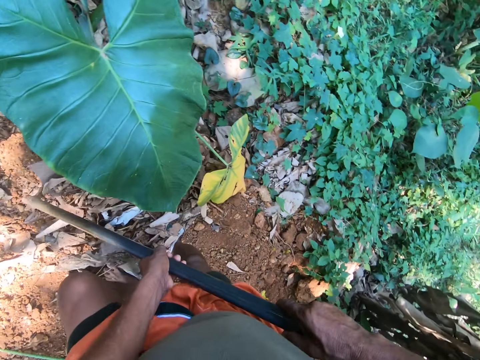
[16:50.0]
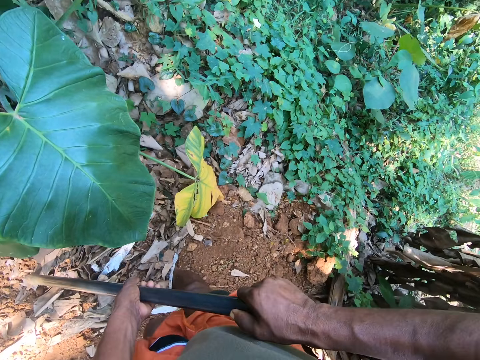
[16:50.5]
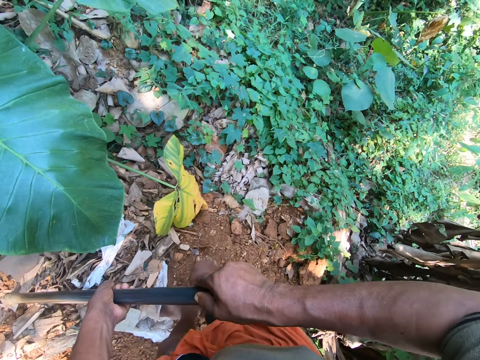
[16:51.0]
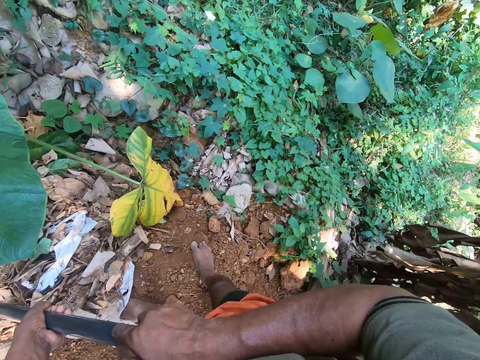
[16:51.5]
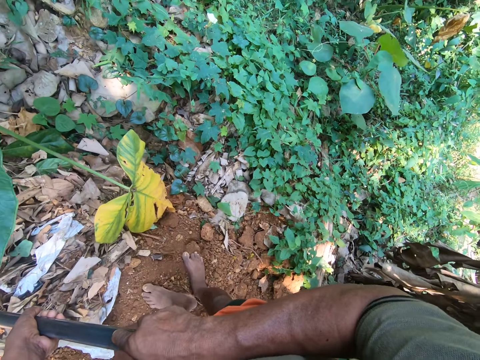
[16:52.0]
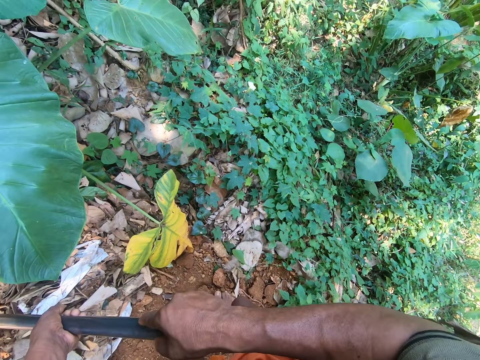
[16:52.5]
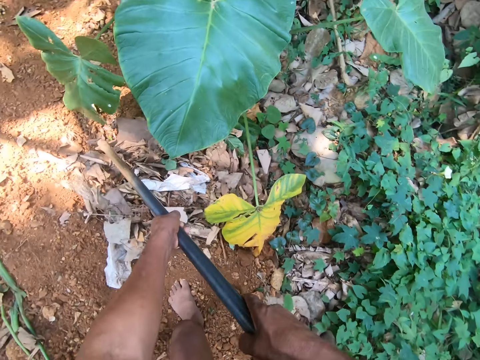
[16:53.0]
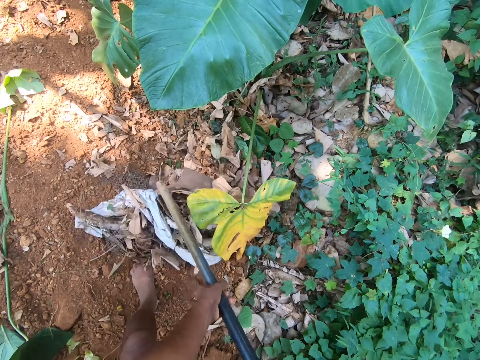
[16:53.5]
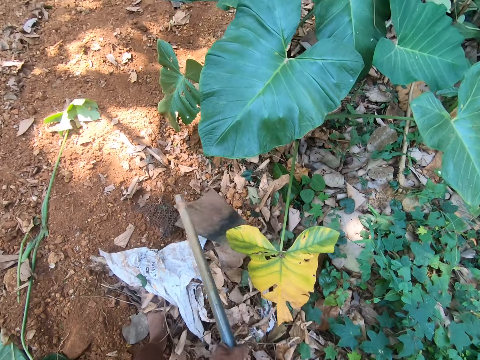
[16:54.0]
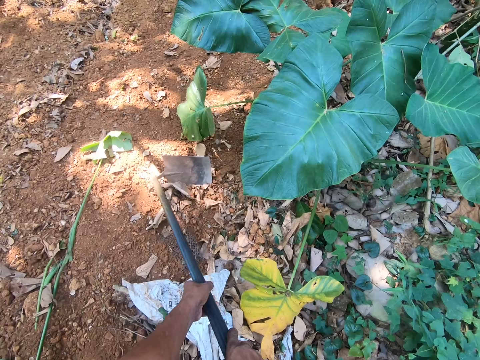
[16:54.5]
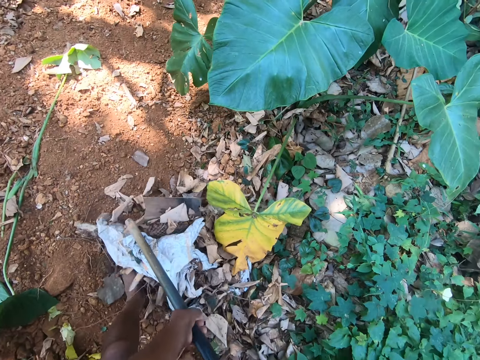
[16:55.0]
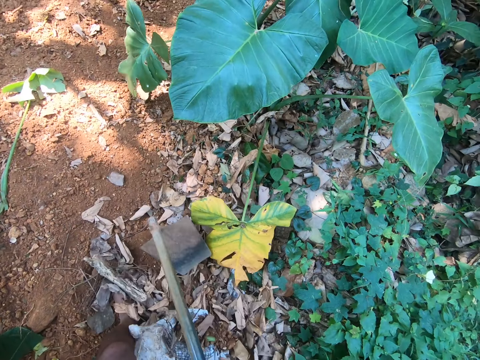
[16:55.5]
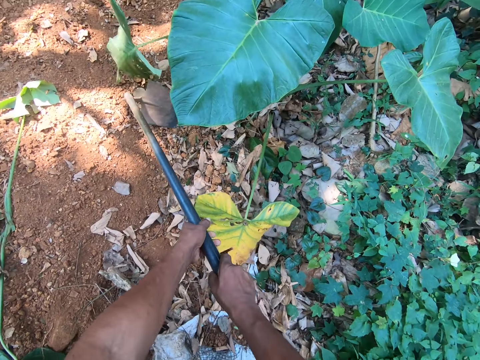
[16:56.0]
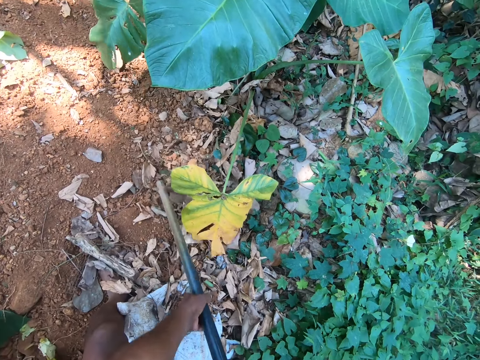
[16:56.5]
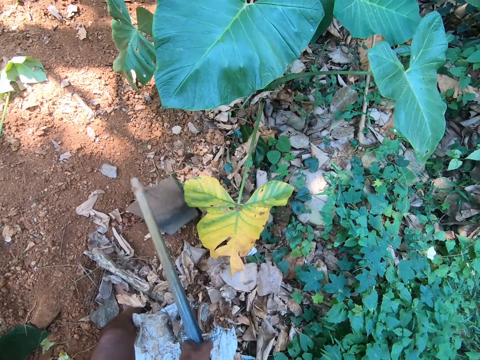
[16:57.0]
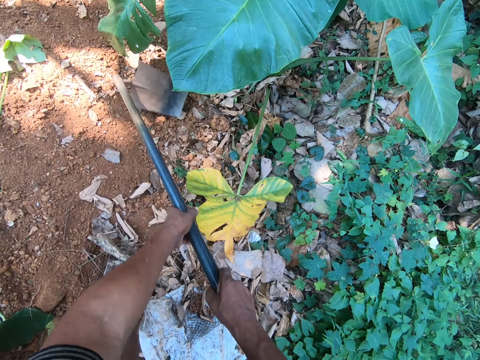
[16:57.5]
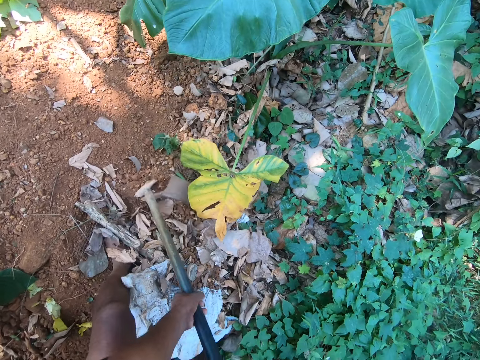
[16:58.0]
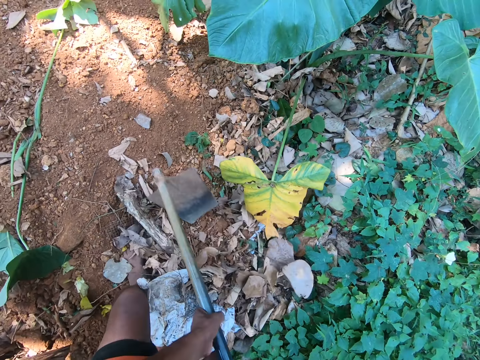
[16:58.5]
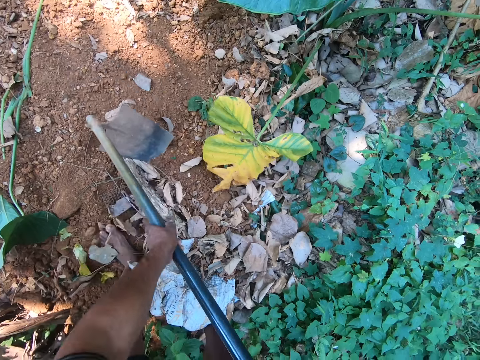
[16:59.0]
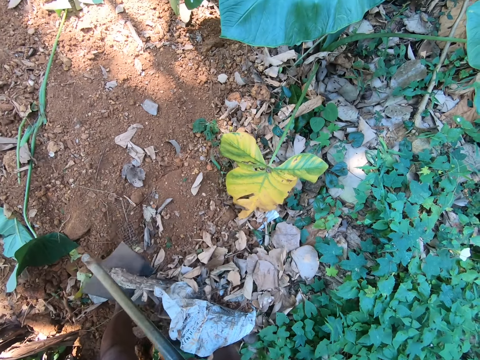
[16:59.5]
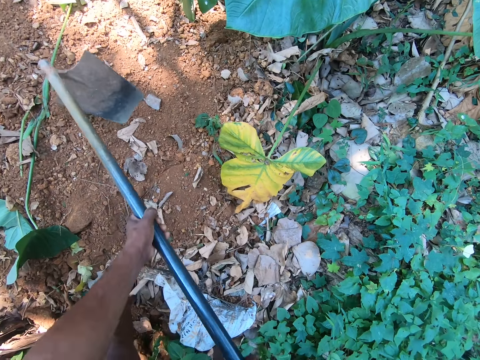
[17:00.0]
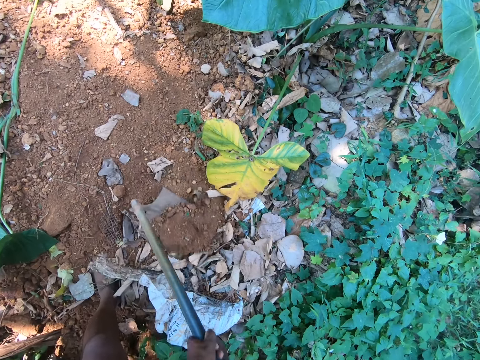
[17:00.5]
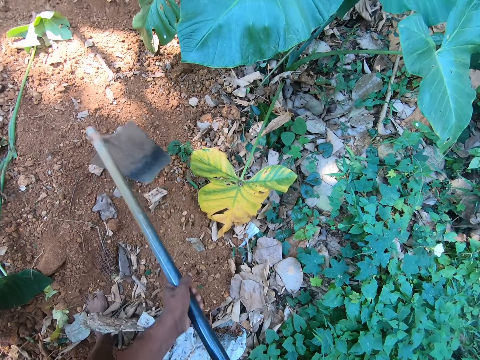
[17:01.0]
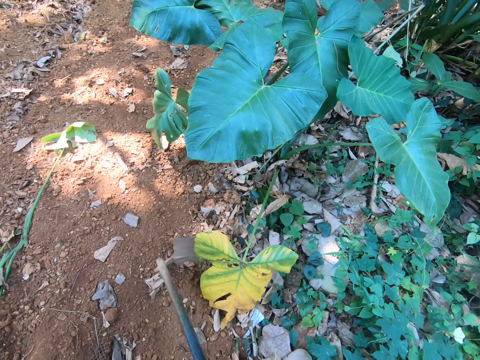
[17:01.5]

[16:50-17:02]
The camera wearer walks backwards. They pull dirt on the ground using the hoe.

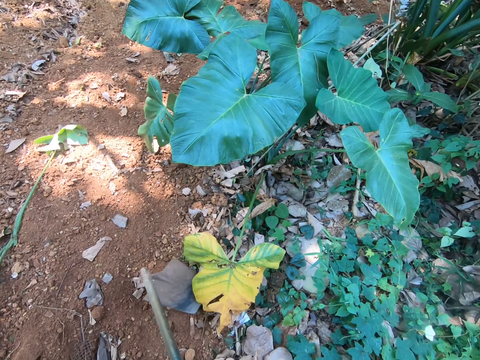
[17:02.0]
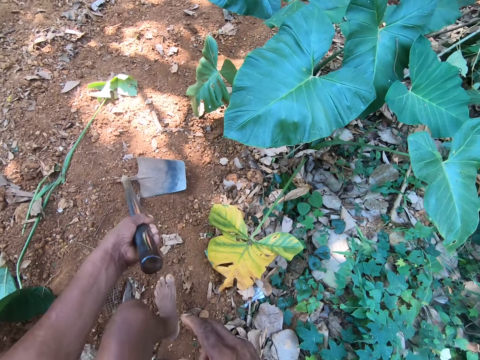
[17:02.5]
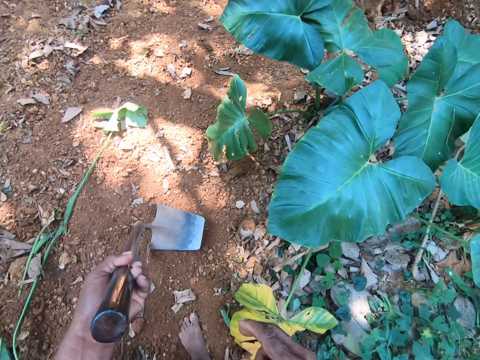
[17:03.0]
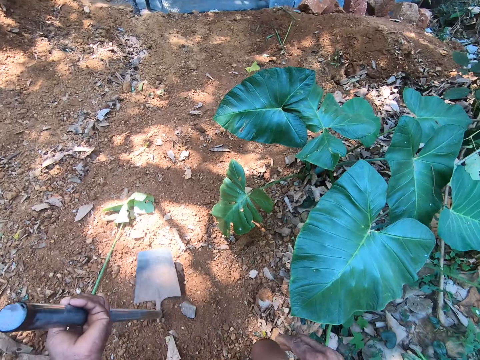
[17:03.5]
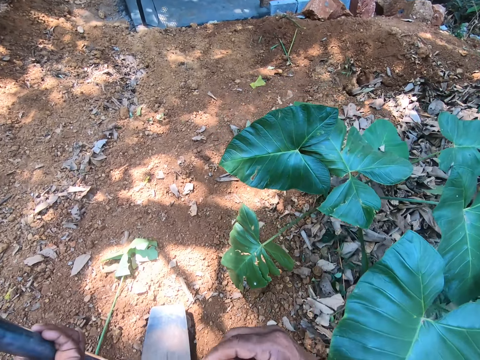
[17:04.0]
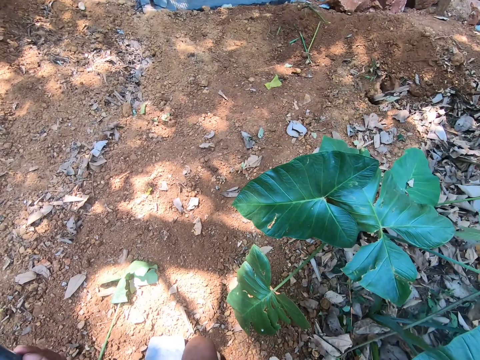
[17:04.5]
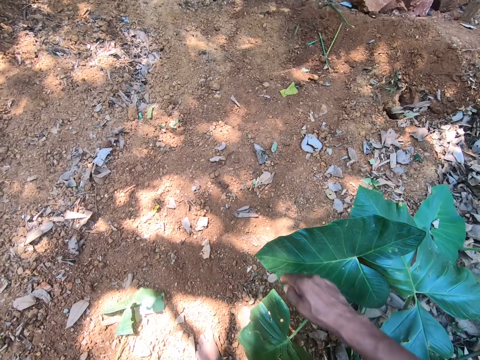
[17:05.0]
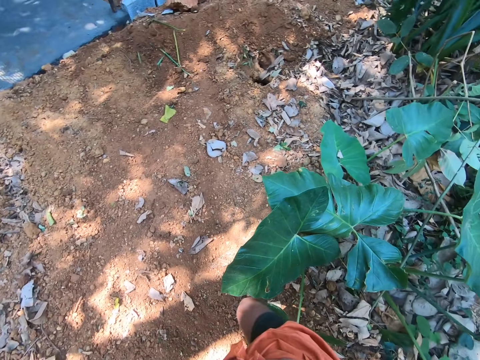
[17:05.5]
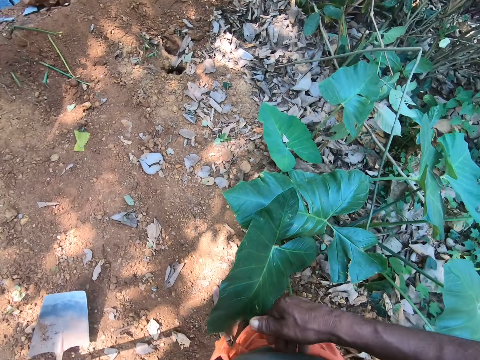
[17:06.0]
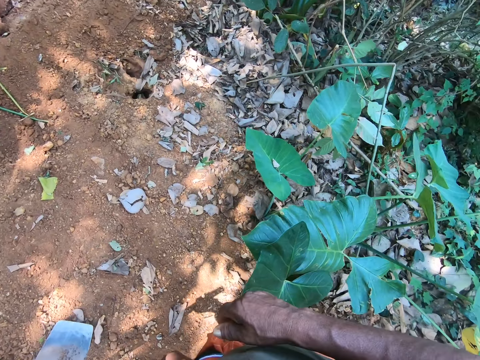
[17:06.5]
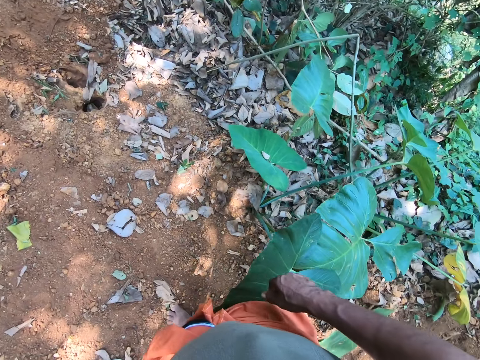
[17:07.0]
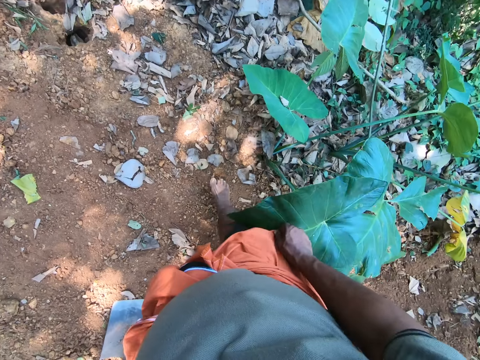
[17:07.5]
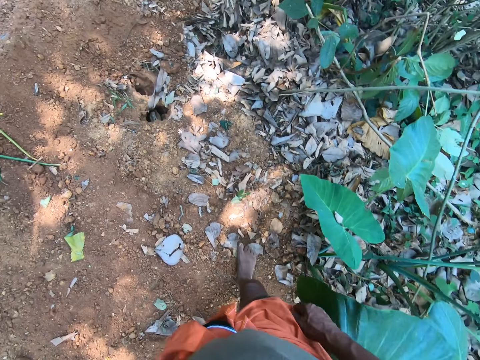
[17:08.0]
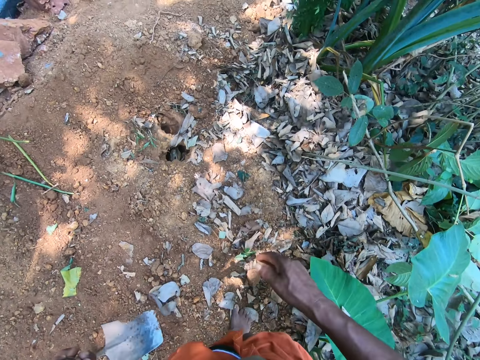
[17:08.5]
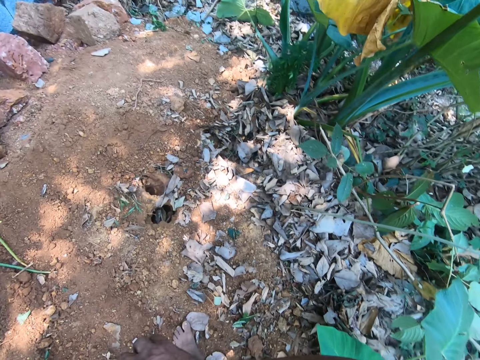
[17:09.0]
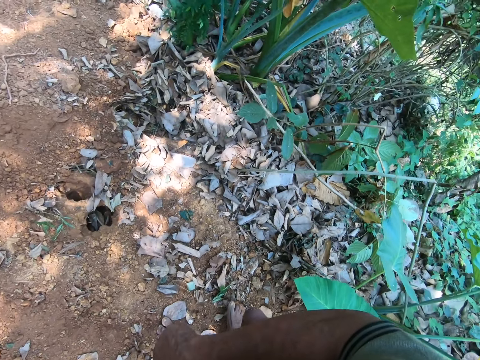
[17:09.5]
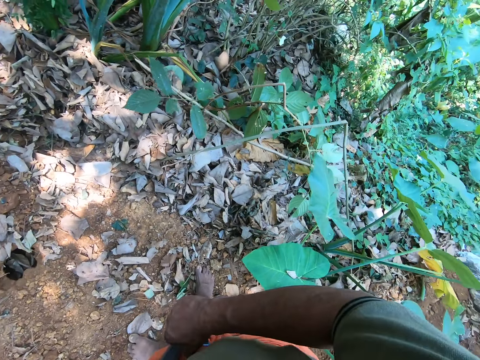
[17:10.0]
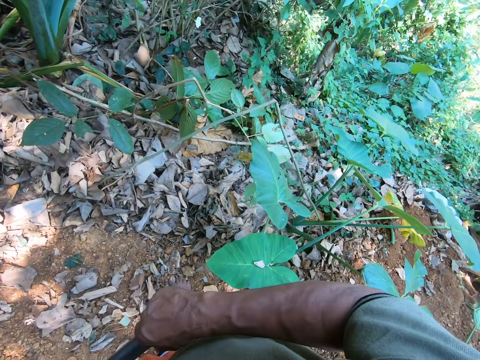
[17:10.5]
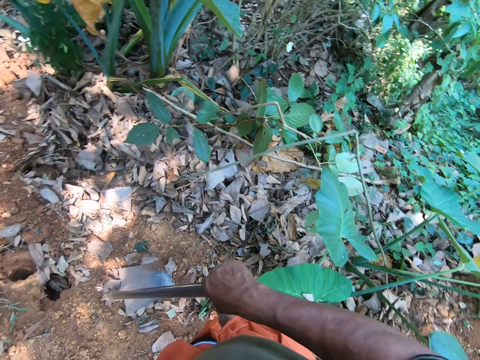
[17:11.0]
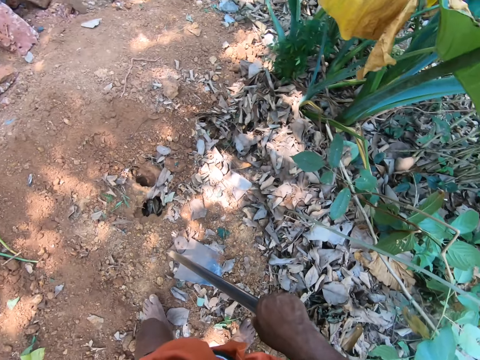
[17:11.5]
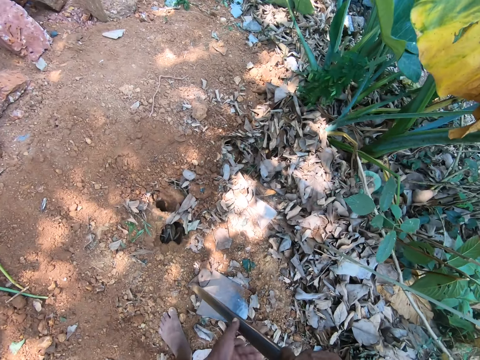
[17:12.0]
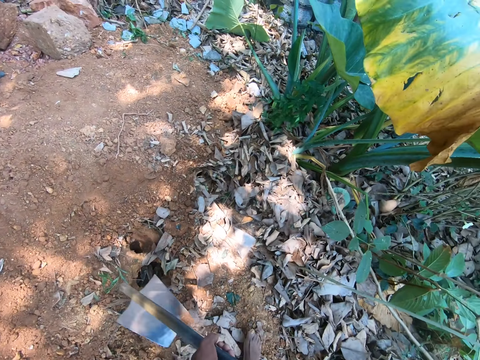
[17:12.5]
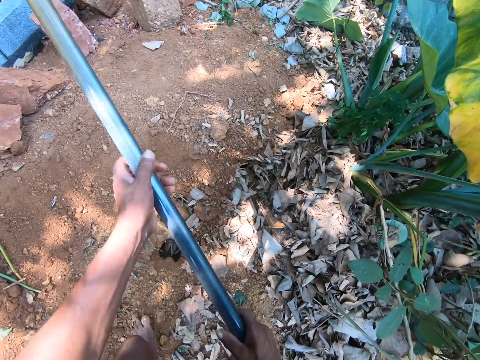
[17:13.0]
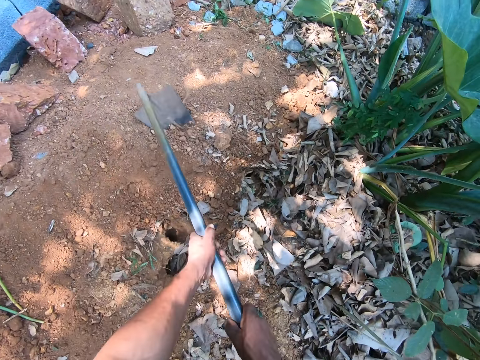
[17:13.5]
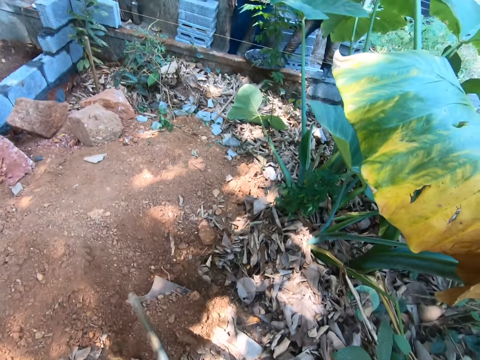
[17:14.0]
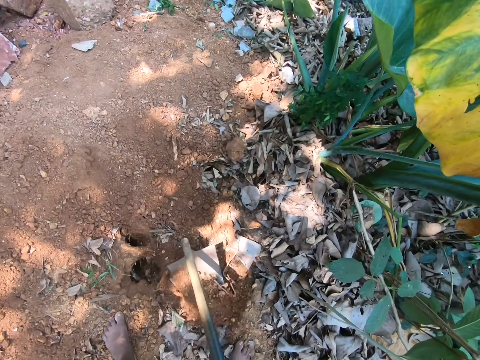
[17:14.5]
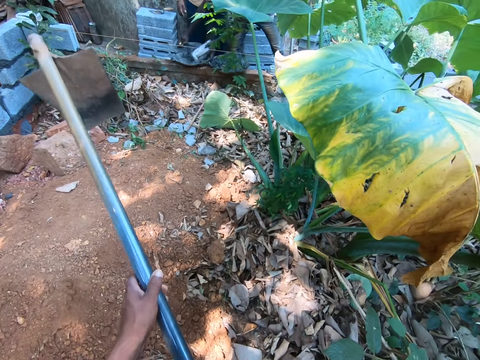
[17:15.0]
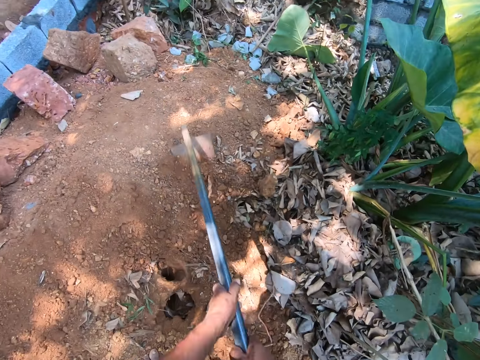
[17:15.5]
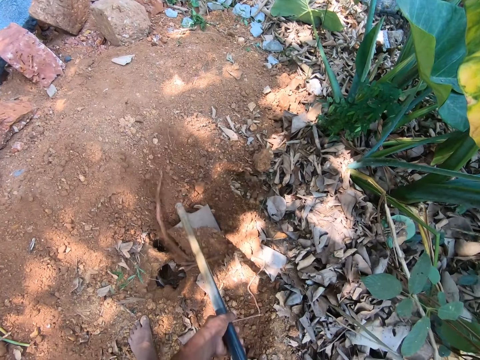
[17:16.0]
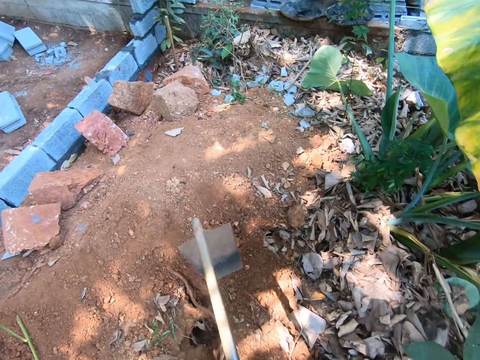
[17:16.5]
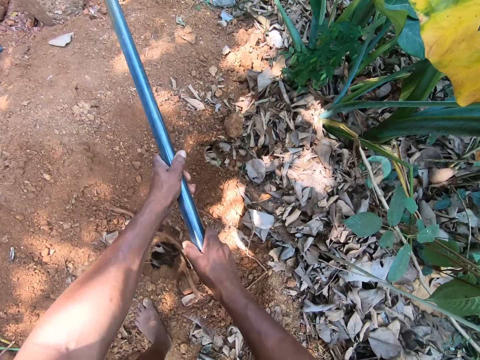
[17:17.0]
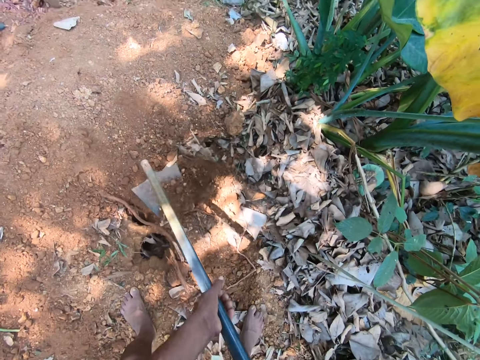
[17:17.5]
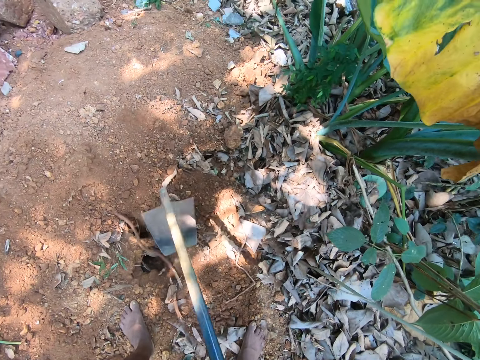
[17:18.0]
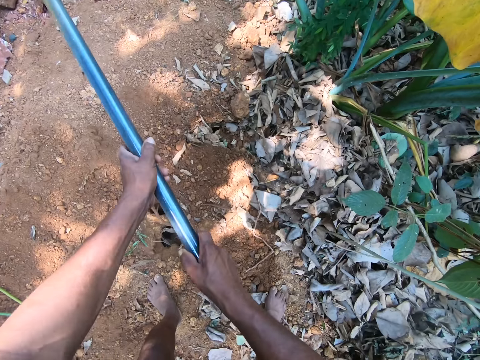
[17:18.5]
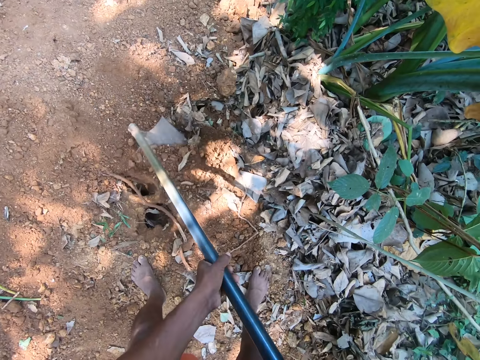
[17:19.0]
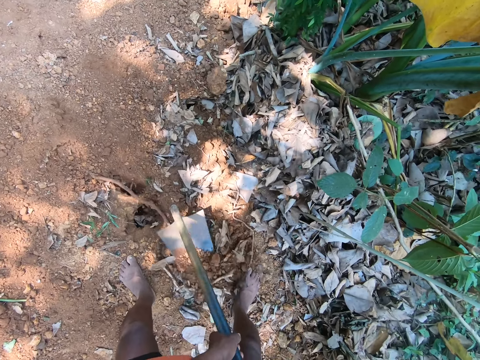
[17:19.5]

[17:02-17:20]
The camera wearer walks around. He touches the face. He cleans off sweat from his face with his right hand. He passes the hoe in his left hand to his right hand. He ploughs the ground with the hoe with both hands.
